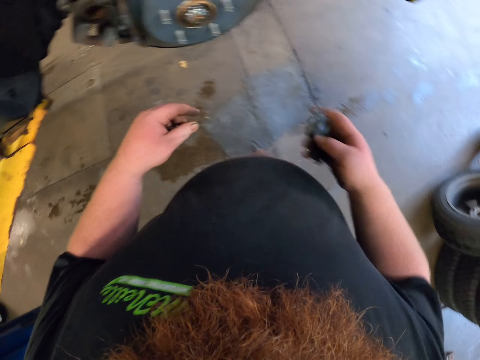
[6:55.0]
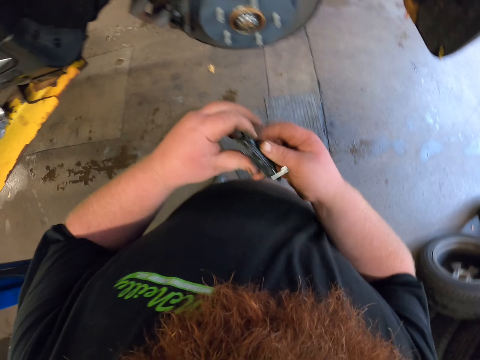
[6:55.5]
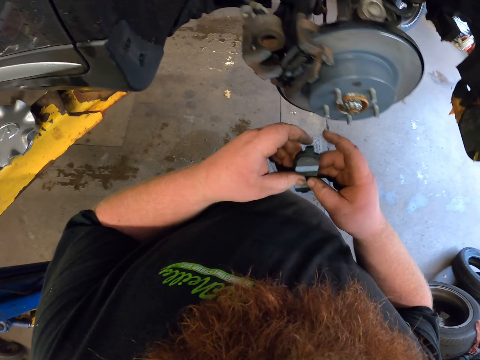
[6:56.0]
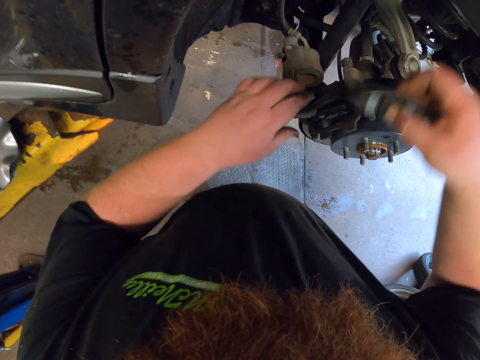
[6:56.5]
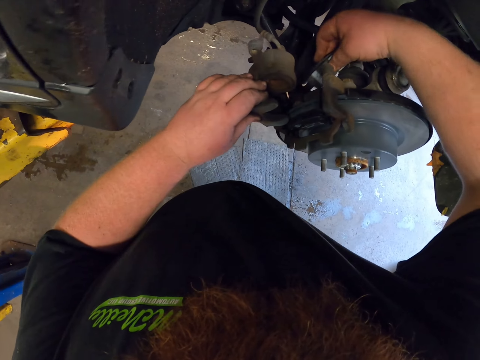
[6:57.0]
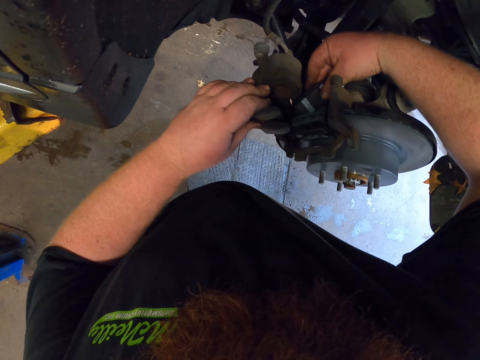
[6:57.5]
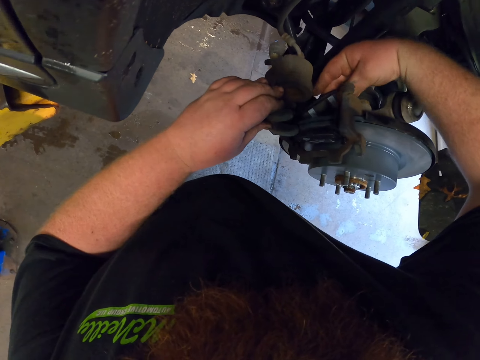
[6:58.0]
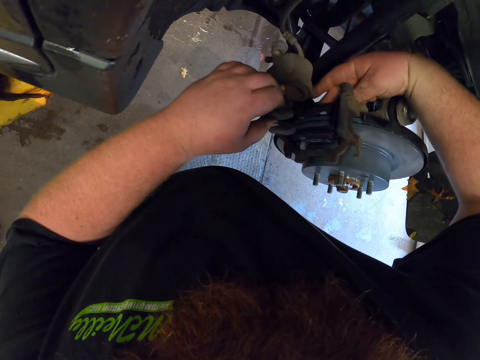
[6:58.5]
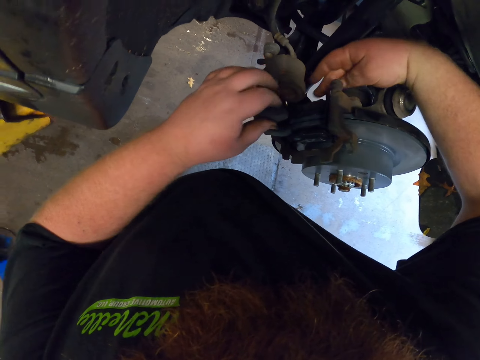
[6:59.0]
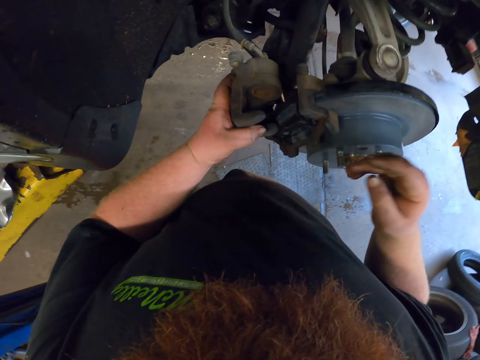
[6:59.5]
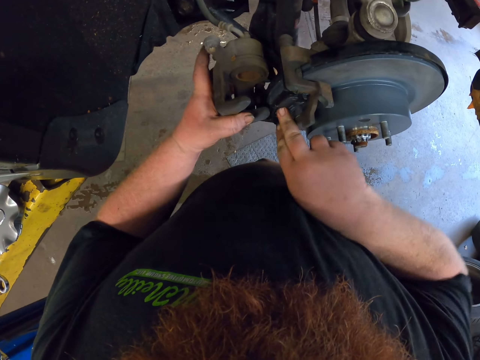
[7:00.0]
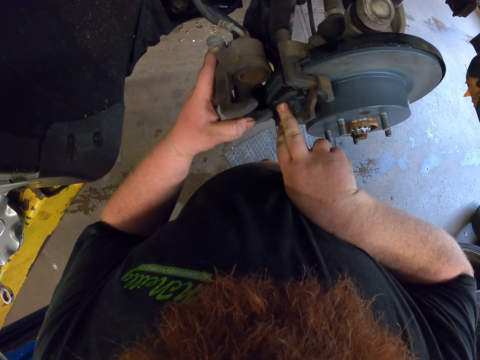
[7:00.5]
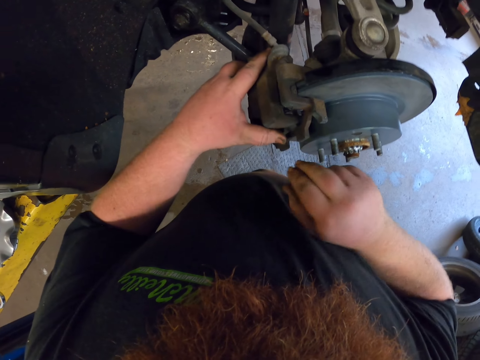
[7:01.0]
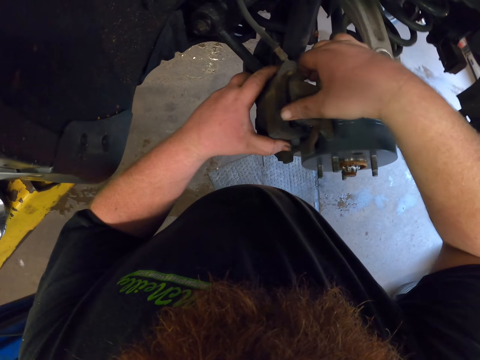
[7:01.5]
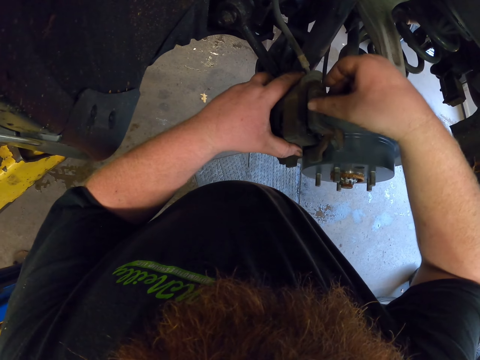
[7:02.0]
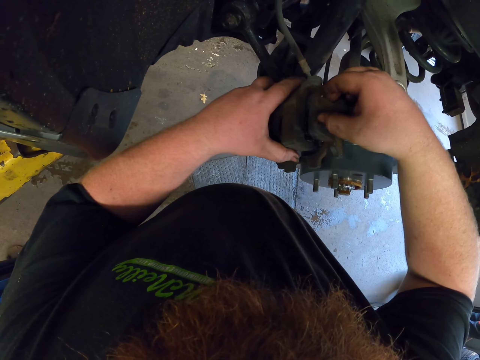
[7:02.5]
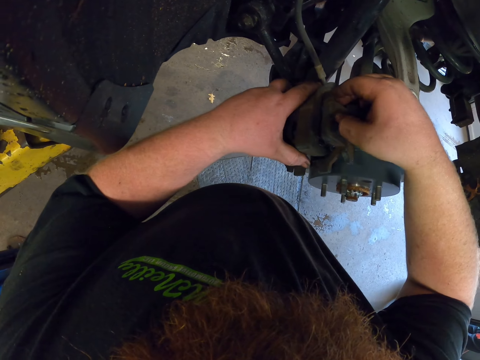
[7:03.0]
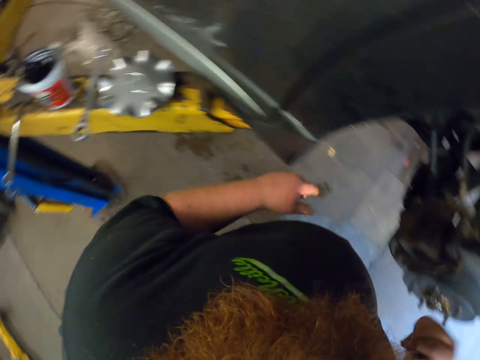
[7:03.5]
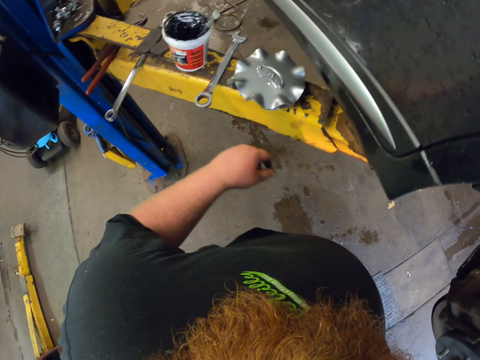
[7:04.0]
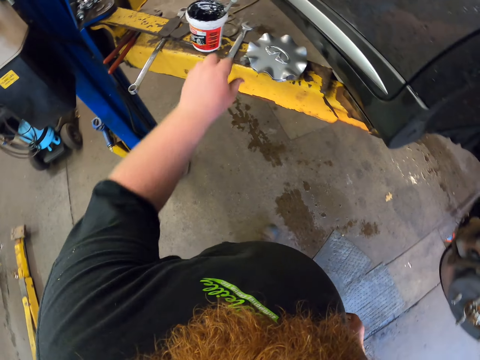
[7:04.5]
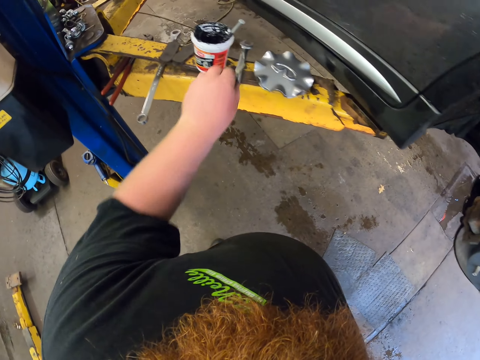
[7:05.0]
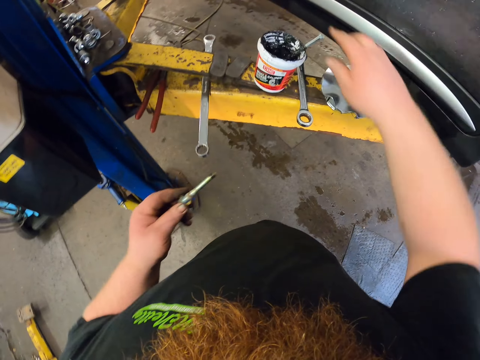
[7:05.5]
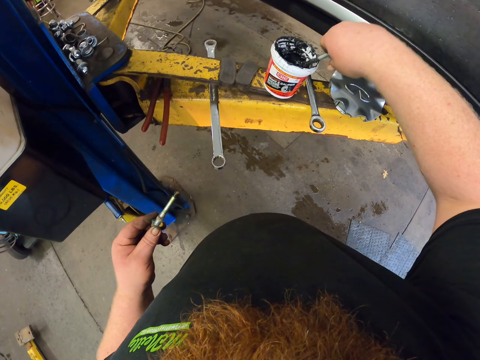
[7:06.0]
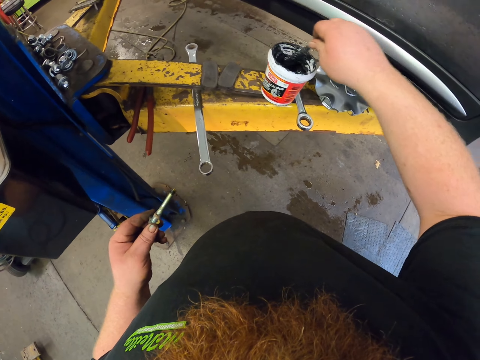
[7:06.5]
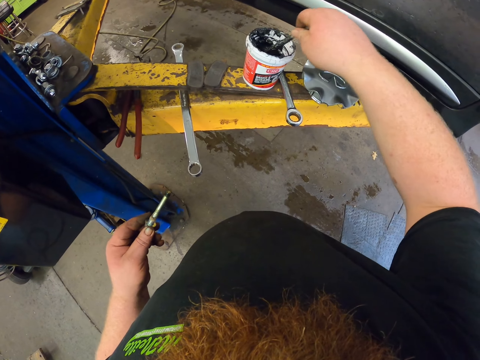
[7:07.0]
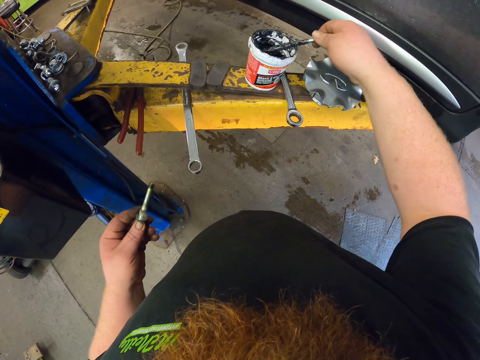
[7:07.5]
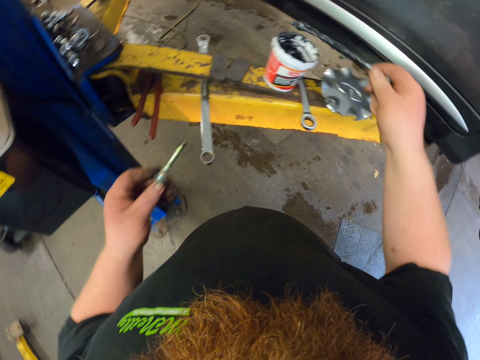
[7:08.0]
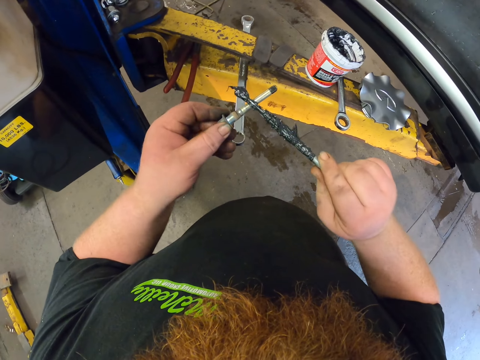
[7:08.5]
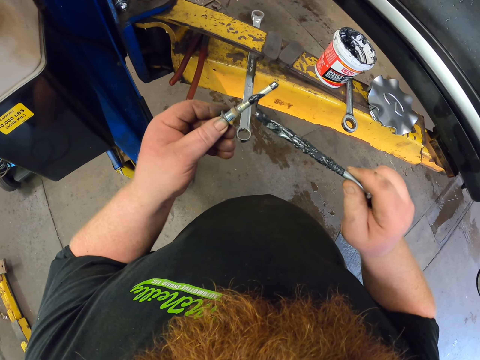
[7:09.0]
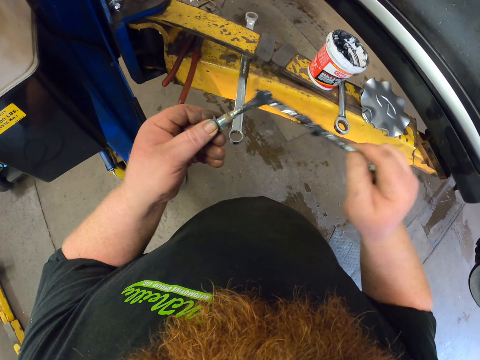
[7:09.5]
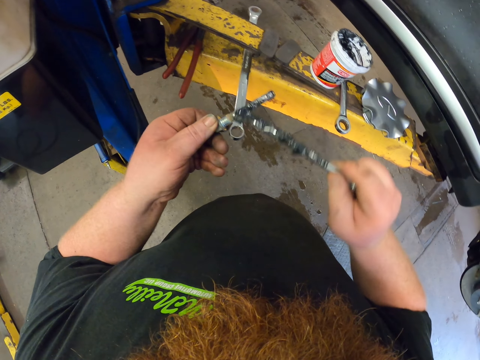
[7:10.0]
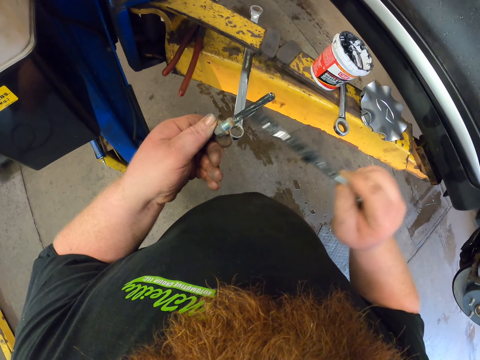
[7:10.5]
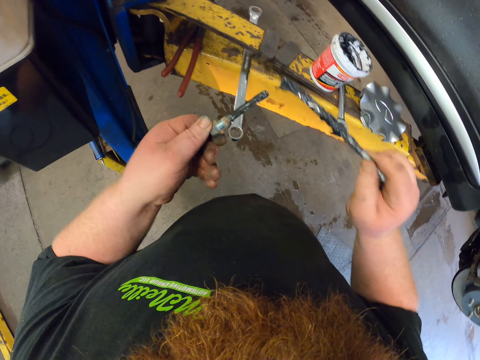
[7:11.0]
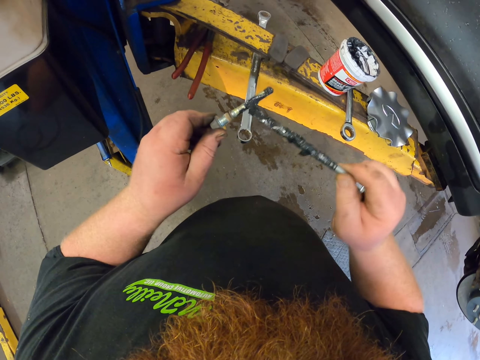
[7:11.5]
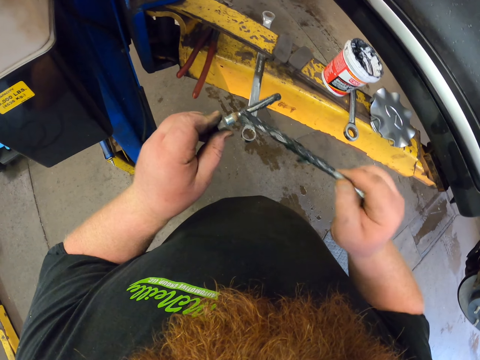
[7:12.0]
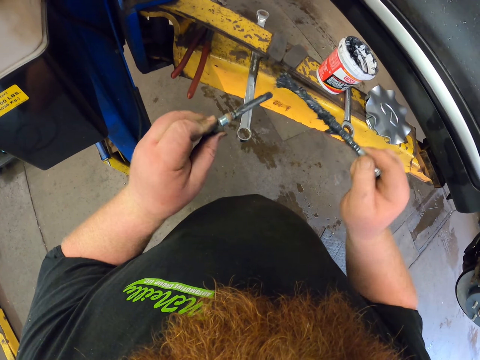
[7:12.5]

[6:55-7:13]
The camera wearer holds the brake pad. They put the brake pad on the caliper bracket and touch the caliper. They return the caliper. They connect the caliper assembly. They look around. They pick up the caliper bolt on the steel. They pick up a metal or wood stick in the grease tin. They scoop the grease in the tin and apply the grease on the bolt.

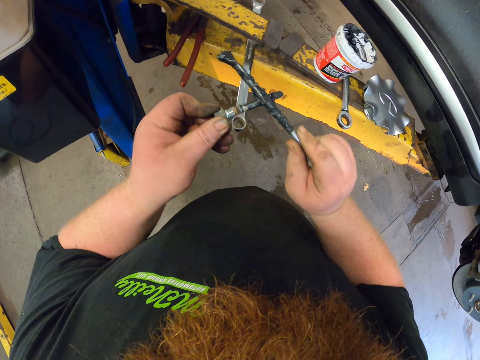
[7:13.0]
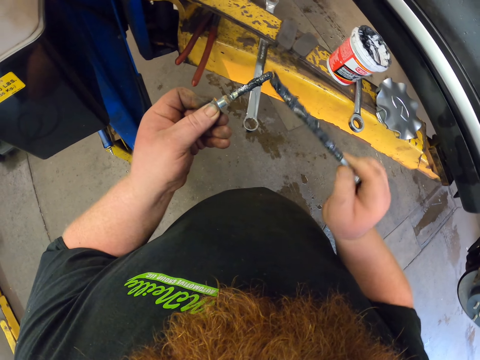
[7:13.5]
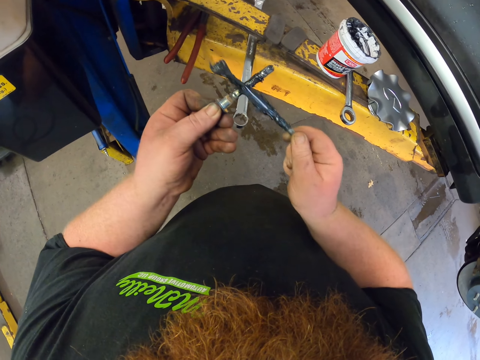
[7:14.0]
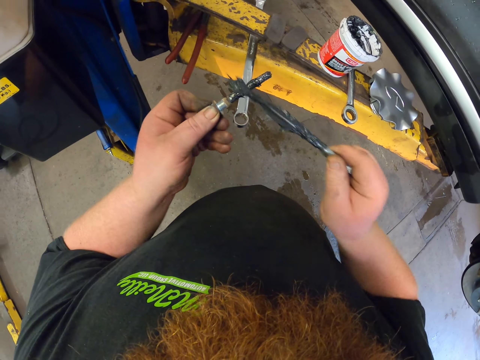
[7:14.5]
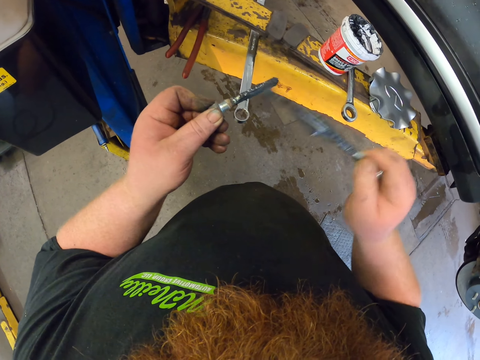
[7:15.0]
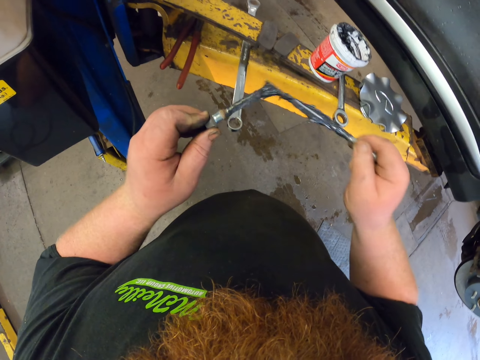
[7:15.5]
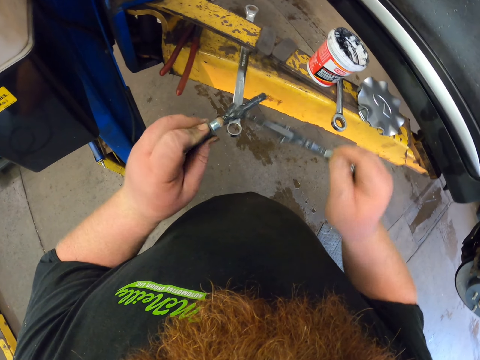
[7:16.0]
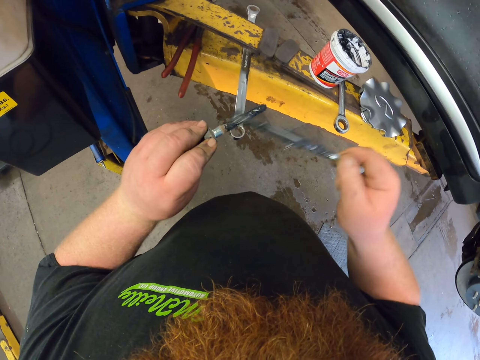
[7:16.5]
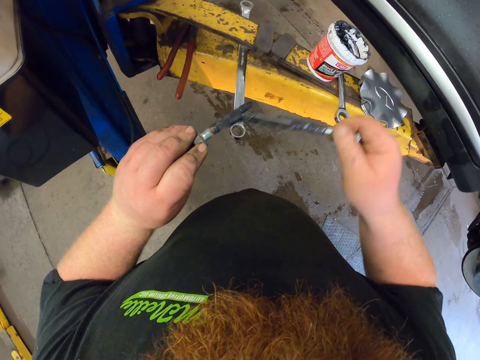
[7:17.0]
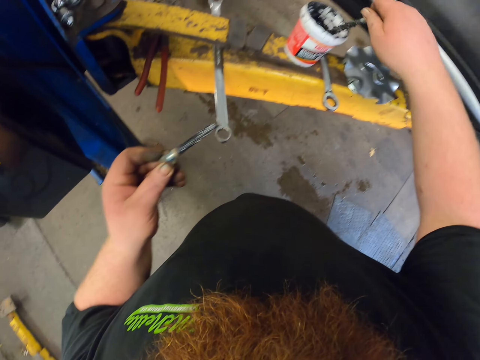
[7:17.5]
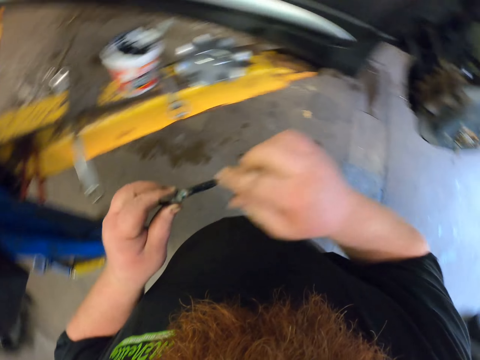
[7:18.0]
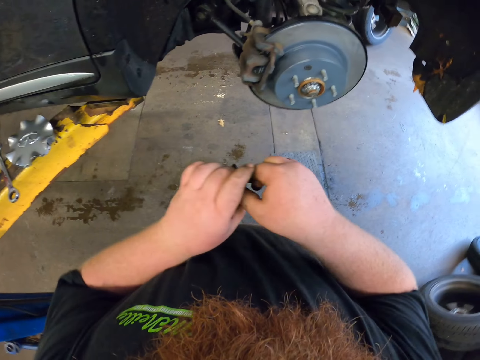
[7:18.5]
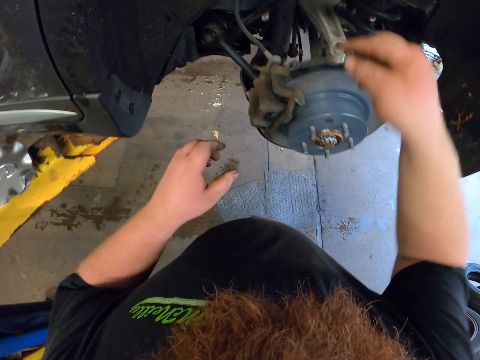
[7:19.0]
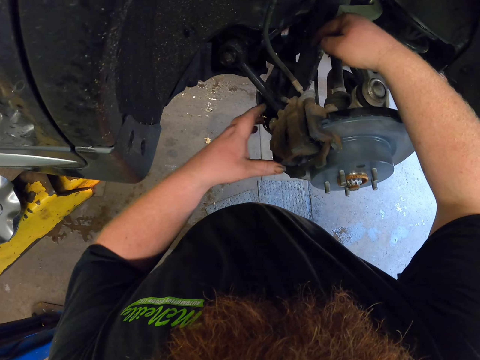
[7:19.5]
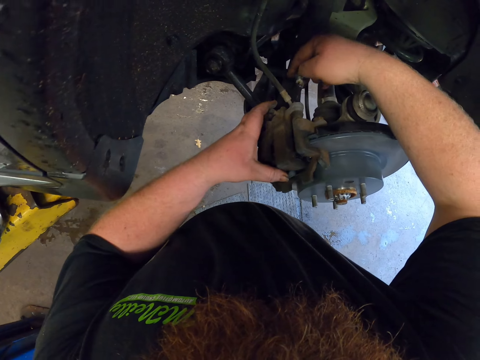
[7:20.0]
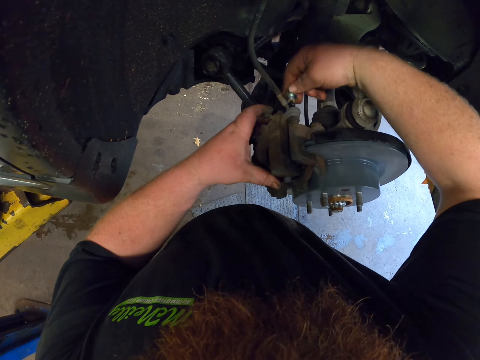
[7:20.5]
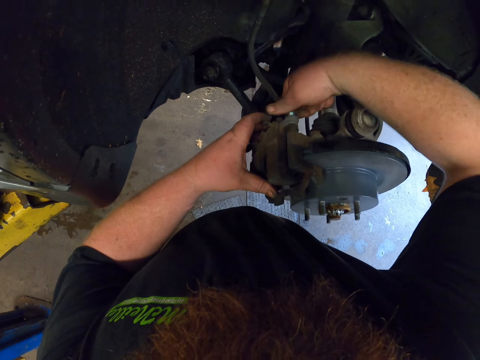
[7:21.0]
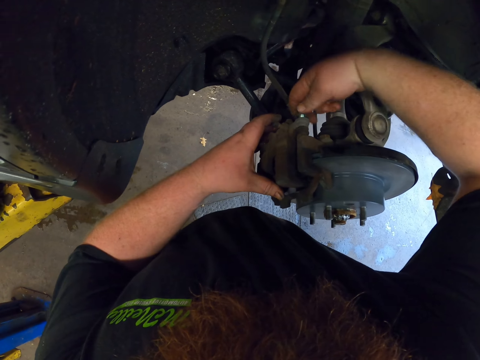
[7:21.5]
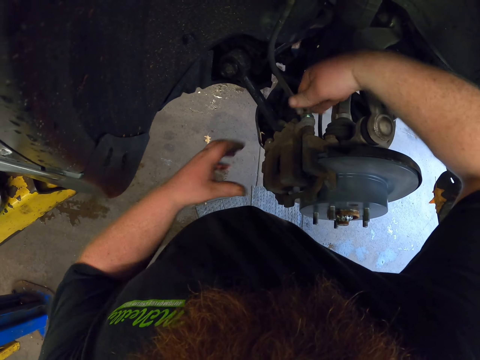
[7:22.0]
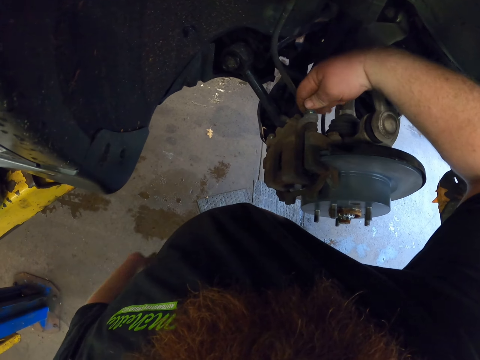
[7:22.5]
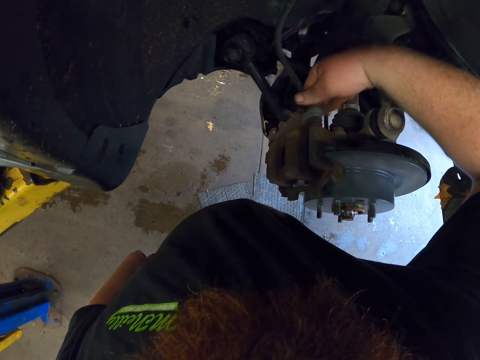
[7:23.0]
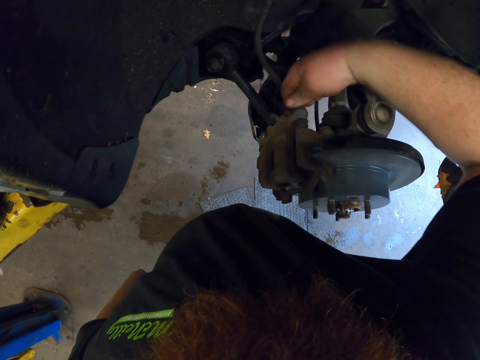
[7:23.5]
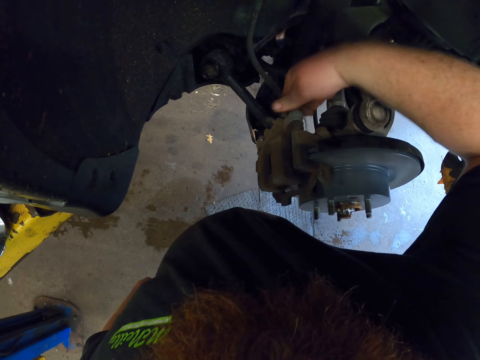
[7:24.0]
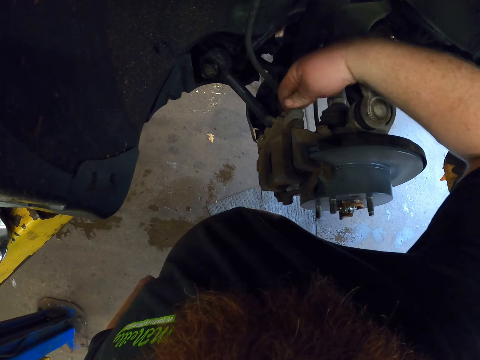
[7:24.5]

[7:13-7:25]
The camera wearer applies grease on the caliper bolt. They put the metal or wood stick in the grease tin. They look around. They tighten the bolt with hand.
